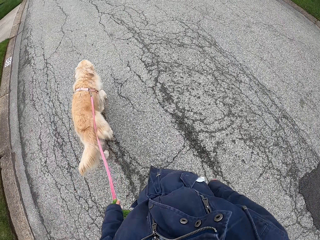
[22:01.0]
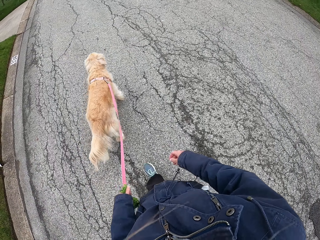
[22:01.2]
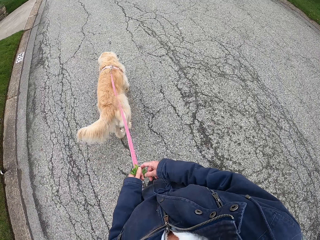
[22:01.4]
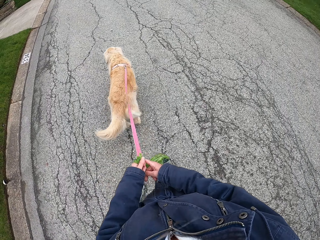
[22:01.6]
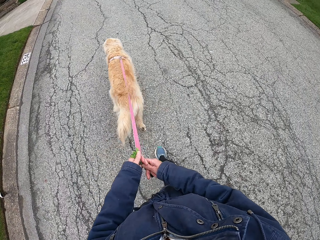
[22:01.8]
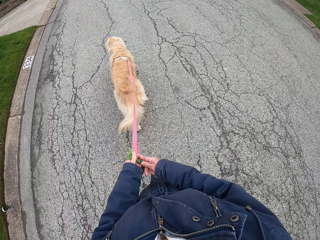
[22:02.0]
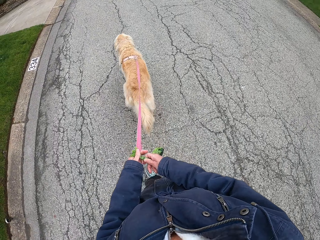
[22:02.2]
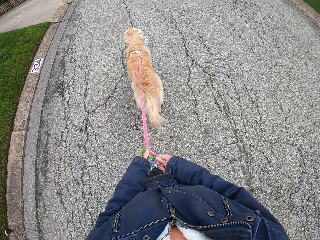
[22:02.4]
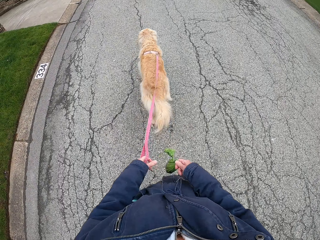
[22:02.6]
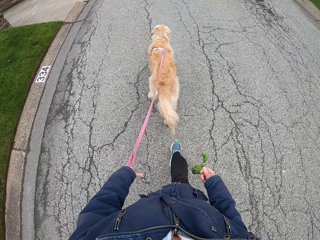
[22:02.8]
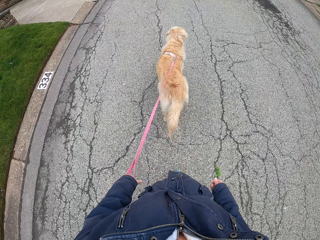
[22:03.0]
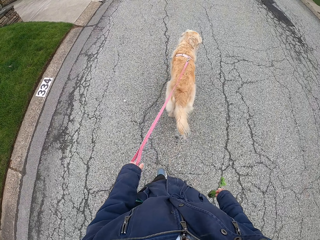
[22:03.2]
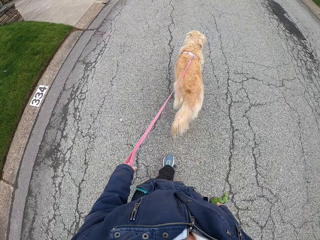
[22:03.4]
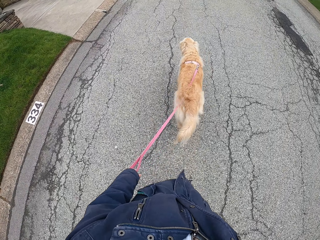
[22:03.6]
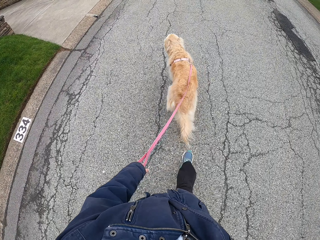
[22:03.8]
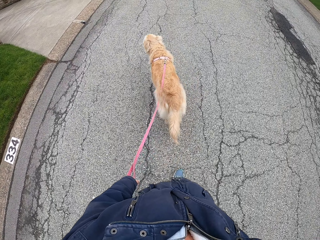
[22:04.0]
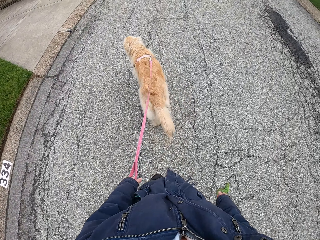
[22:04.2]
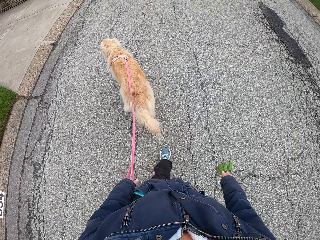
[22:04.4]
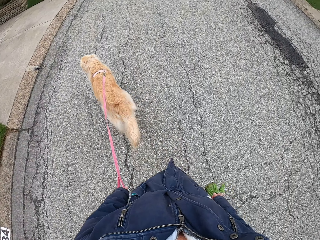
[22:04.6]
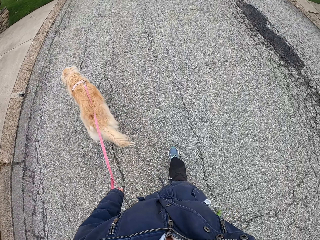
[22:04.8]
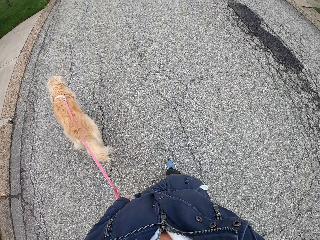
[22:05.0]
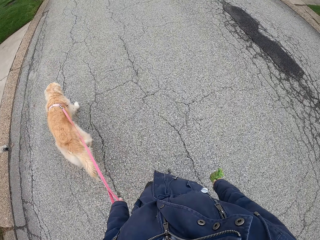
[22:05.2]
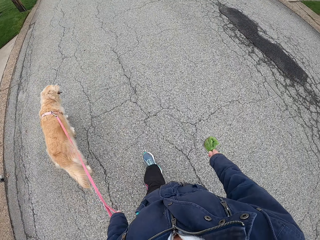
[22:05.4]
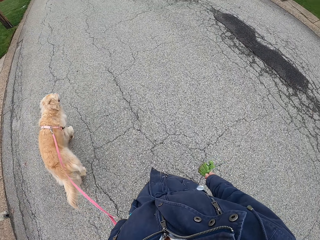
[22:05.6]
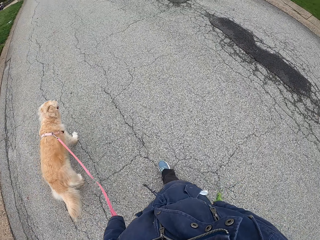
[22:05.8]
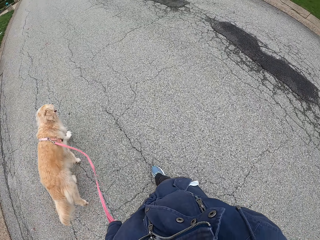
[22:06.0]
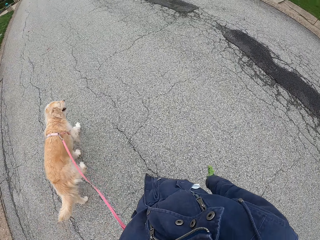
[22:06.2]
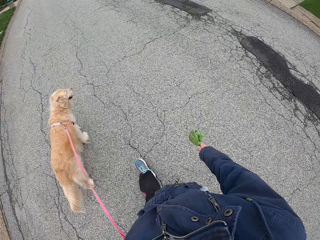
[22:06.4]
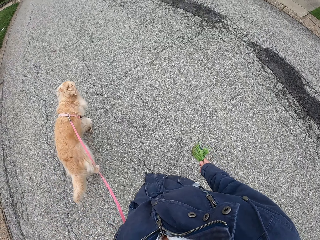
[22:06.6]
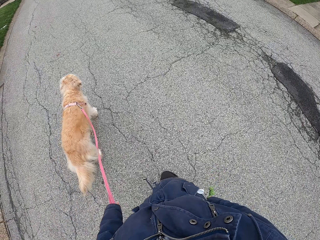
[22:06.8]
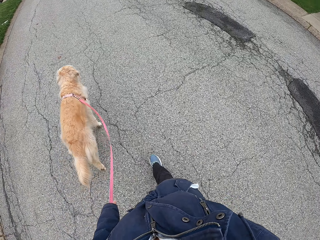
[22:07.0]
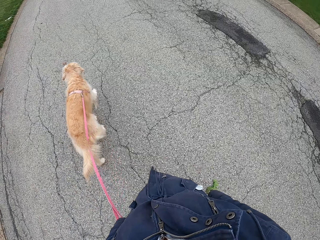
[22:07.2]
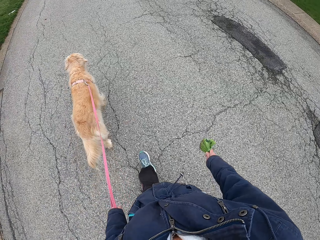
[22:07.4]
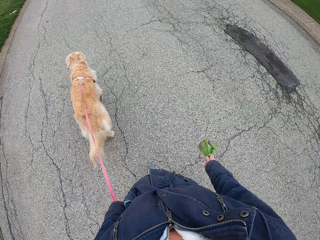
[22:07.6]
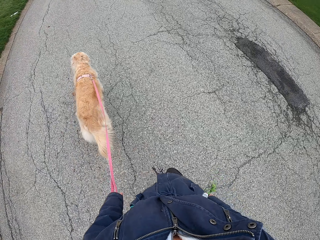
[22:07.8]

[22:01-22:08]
The camera wearer exchanges a bag of dog droppings to the right hand.

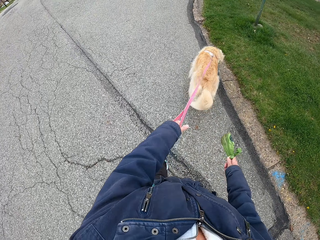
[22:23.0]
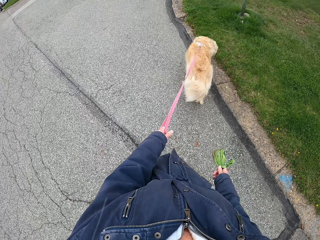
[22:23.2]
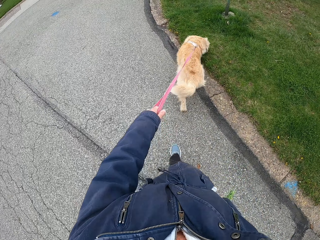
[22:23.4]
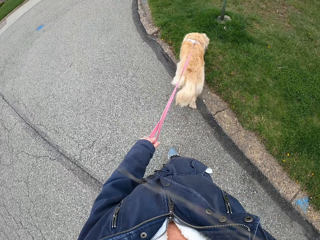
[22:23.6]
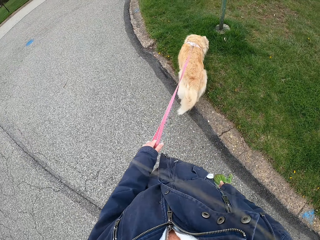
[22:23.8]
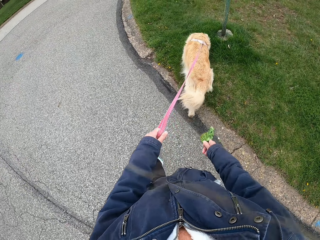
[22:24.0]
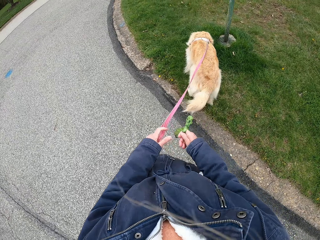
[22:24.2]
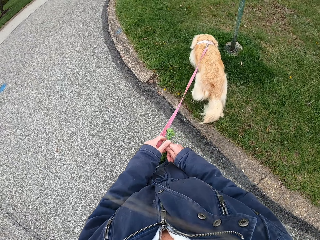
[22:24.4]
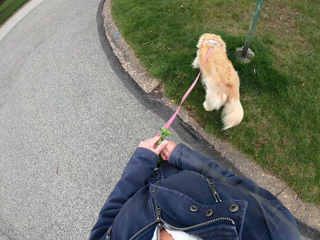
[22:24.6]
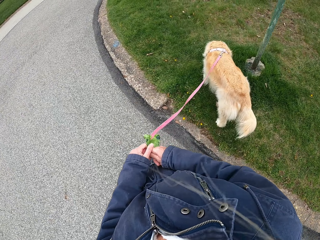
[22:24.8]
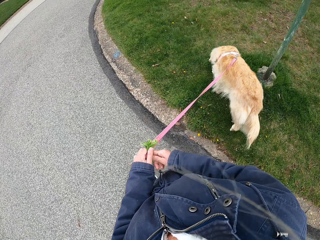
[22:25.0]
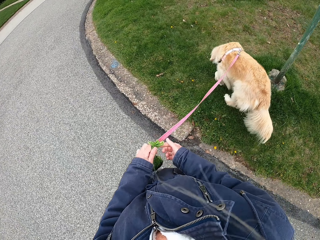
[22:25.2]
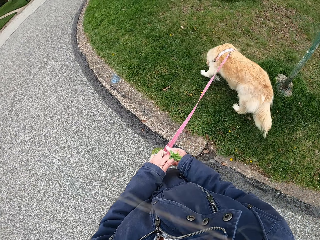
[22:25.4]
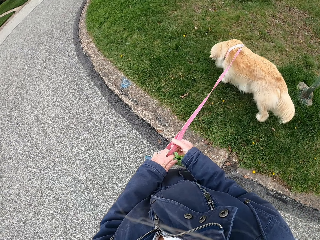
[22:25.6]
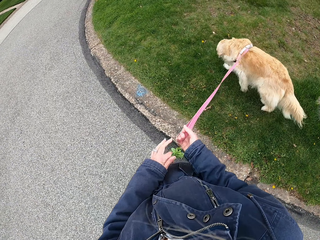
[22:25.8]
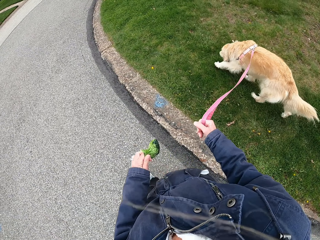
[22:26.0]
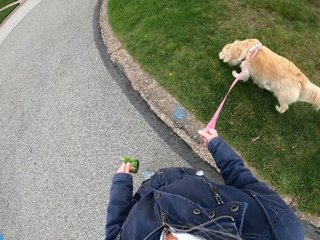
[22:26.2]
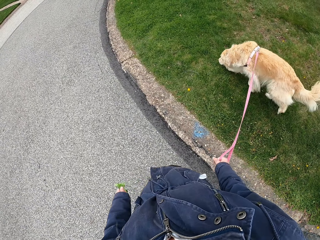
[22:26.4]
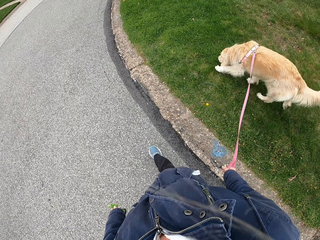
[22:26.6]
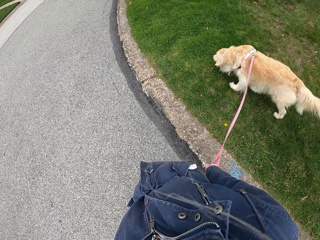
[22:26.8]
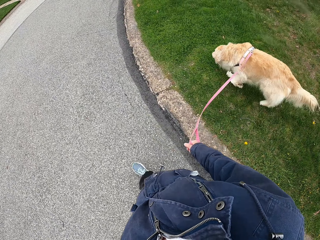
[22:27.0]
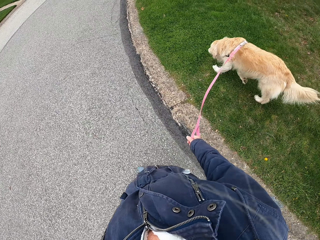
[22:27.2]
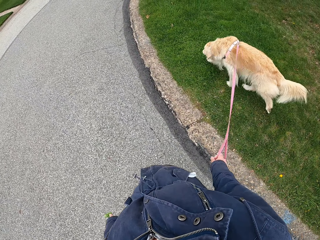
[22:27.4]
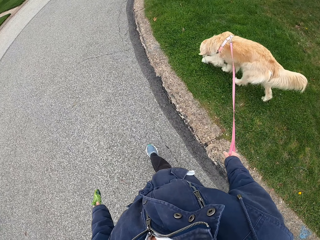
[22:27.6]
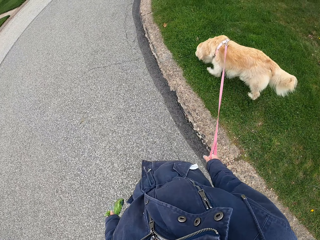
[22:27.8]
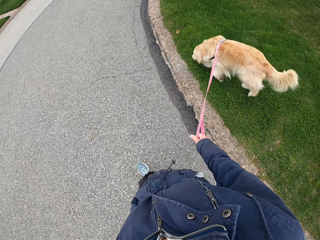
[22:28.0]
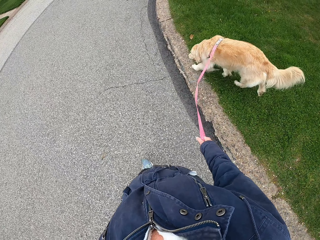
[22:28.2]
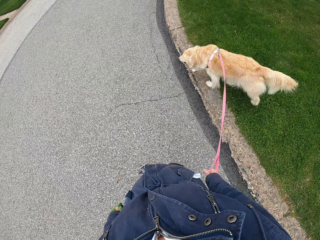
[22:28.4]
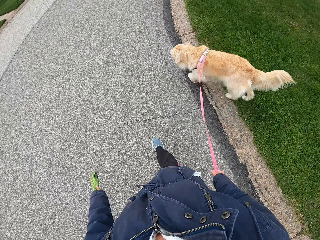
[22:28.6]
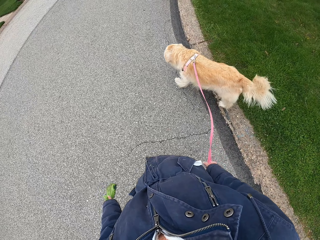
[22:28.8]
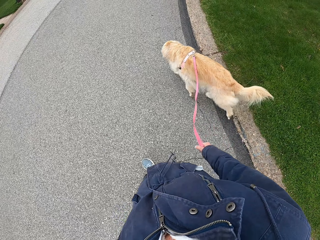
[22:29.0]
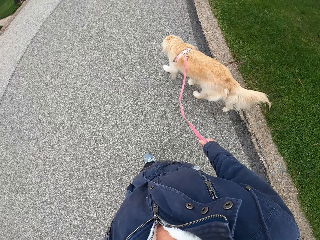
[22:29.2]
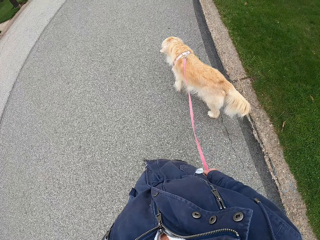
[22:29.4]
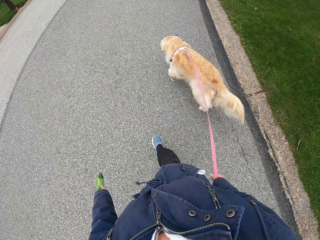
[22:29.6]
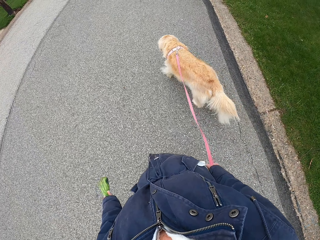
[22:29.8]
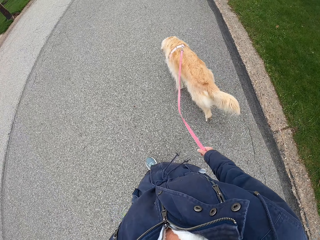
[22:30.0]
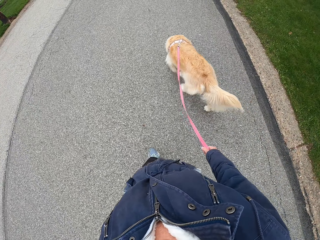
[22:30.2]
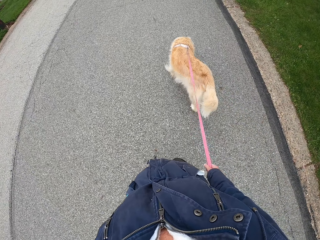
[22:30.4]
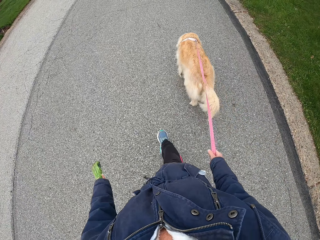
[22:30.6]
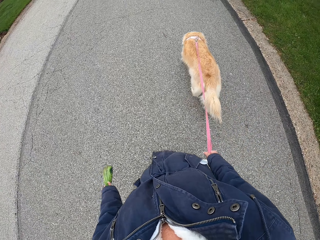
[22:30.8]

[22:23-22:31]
The camera wearer puts a bag of dog droppings to the right hand. They exchange a leash to the right hand.

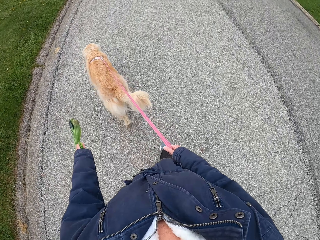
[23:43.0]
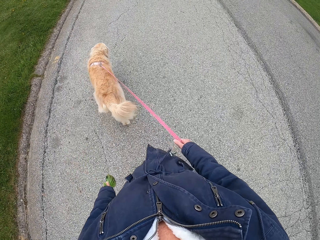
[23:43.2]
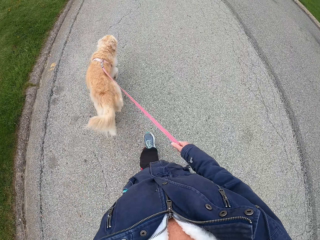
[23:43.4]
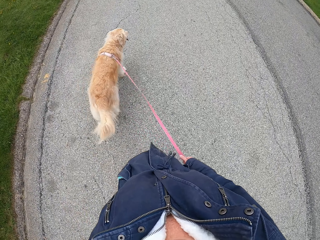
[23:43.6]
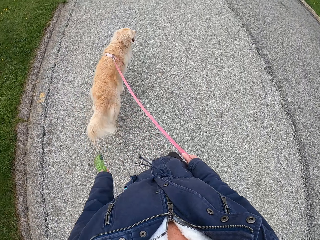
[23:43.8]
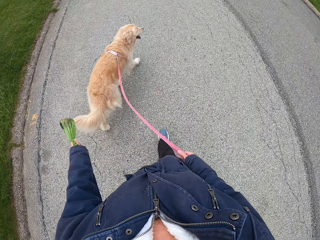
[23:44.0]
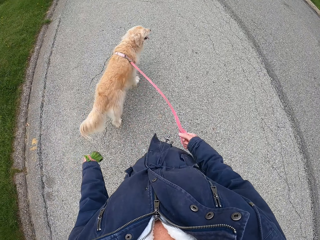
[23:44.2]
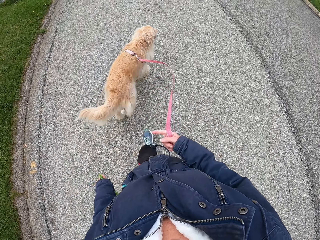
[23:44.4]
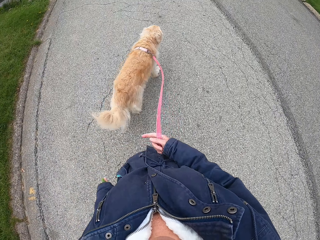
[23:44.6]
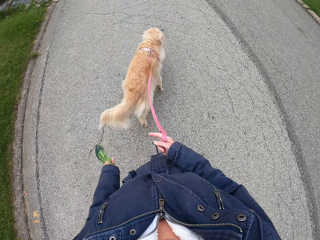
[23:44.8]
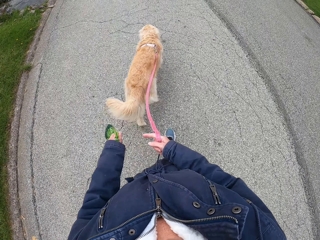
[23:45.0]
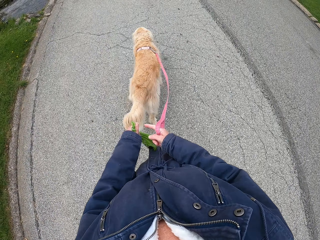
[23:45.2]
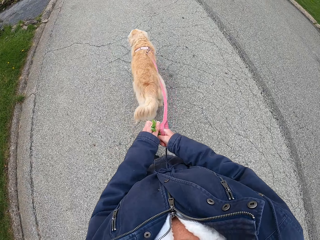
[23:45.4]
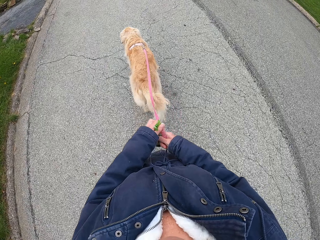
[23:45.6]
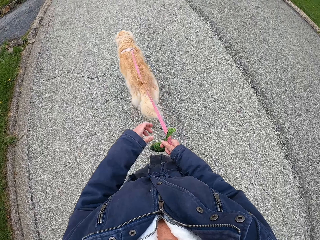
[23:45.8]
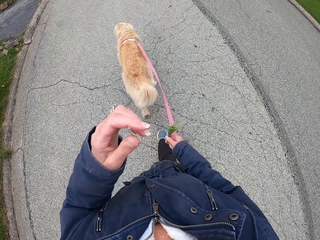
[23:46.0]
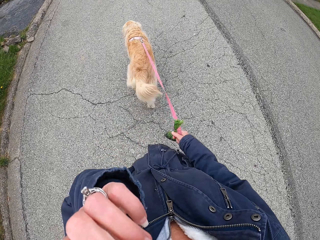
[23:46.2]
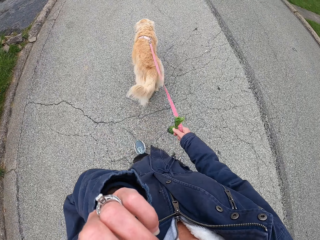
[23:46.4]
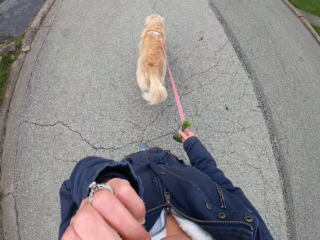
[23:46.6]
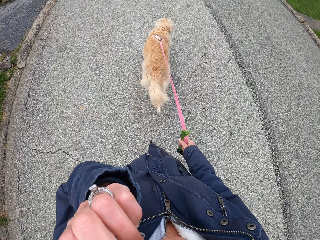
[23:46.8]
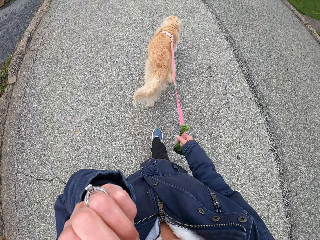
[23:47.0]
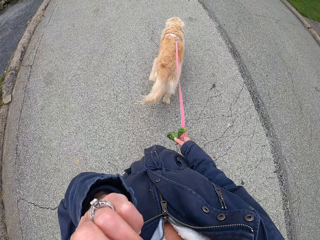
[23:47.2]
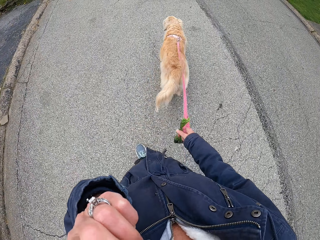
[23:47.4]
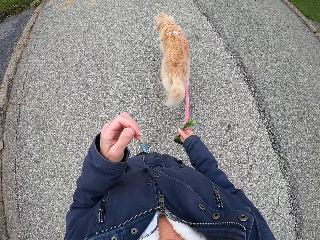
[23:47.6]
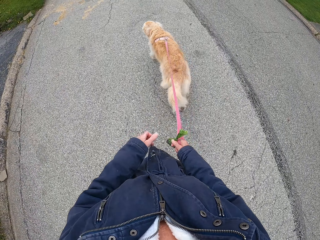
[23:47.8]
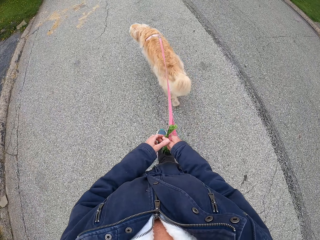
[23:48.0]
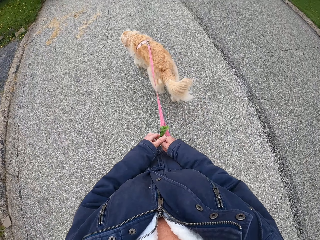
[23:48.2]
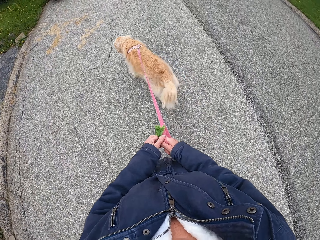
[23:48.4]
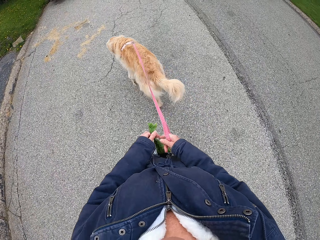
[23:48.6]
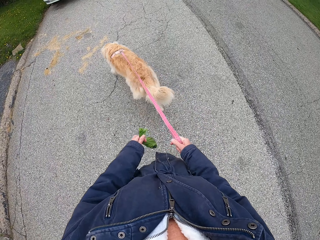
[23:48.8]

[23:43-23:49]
The camera wearer shifts the polythene bag from the left to the right hand. They hold the bag. They raise the left hand, touch the face and take the bag.
